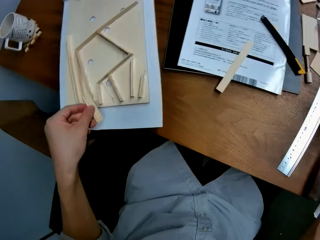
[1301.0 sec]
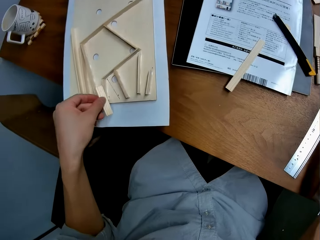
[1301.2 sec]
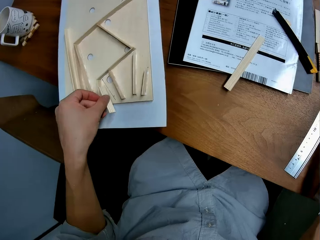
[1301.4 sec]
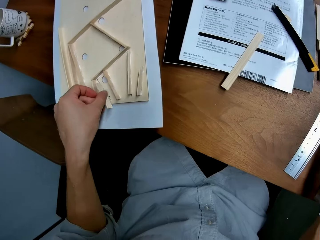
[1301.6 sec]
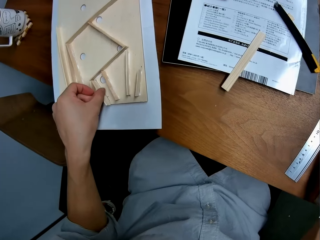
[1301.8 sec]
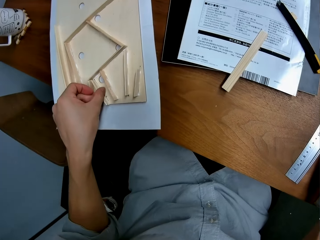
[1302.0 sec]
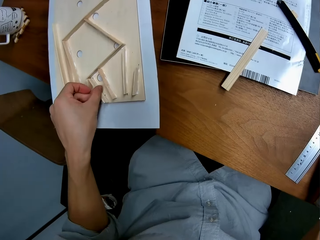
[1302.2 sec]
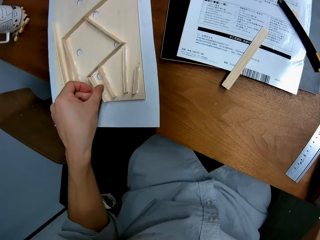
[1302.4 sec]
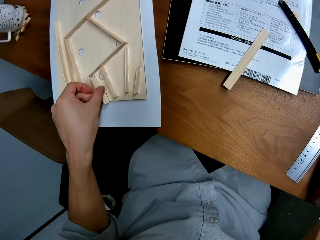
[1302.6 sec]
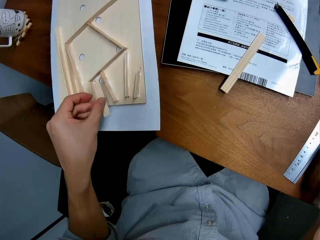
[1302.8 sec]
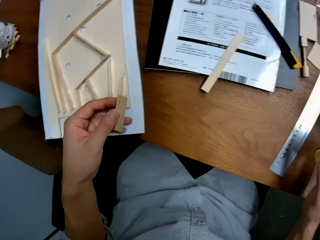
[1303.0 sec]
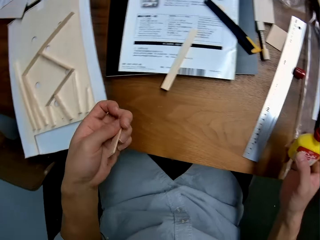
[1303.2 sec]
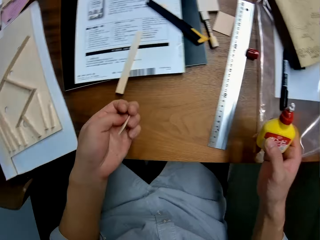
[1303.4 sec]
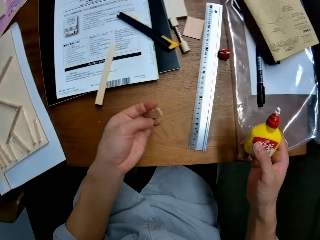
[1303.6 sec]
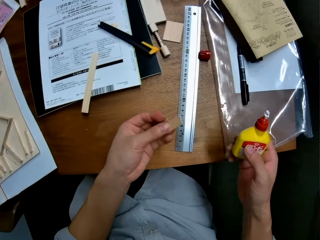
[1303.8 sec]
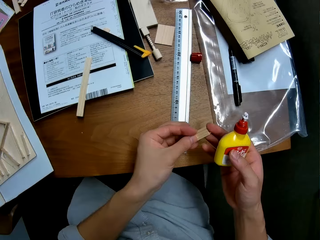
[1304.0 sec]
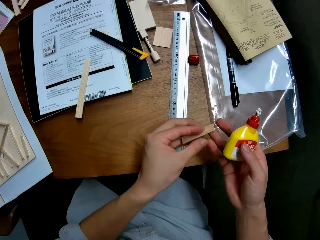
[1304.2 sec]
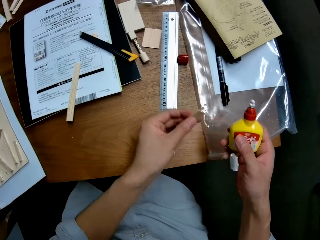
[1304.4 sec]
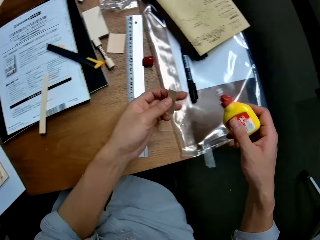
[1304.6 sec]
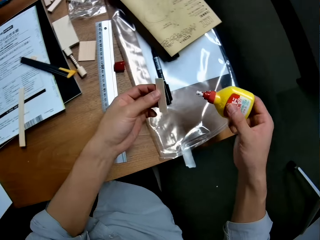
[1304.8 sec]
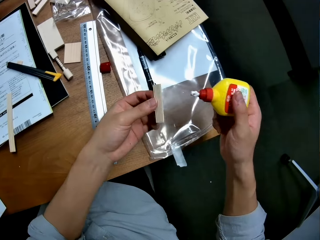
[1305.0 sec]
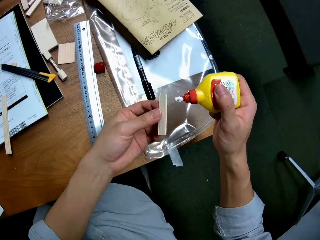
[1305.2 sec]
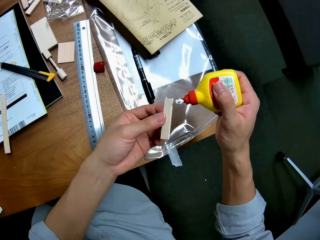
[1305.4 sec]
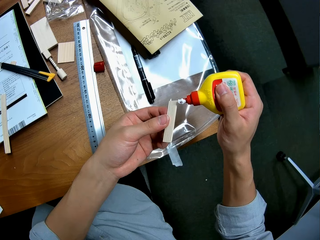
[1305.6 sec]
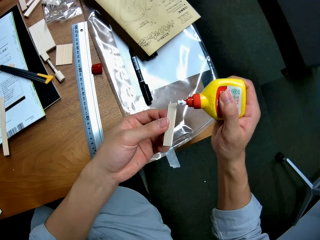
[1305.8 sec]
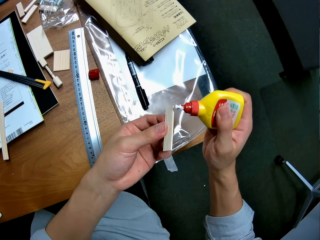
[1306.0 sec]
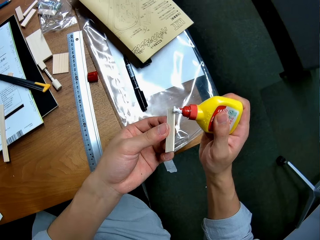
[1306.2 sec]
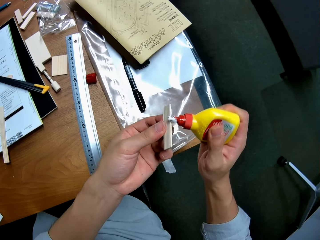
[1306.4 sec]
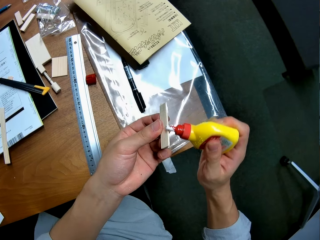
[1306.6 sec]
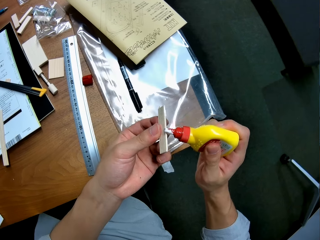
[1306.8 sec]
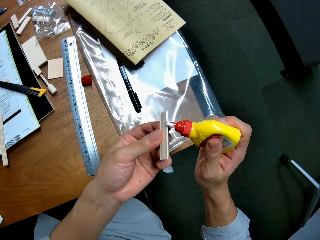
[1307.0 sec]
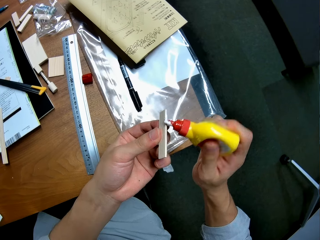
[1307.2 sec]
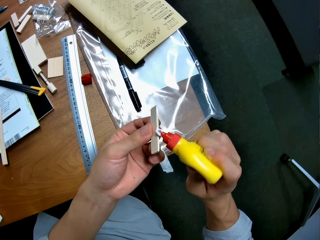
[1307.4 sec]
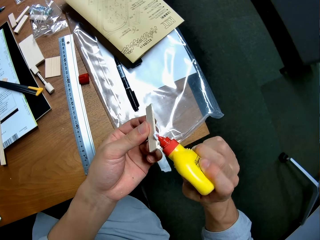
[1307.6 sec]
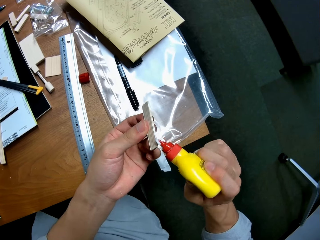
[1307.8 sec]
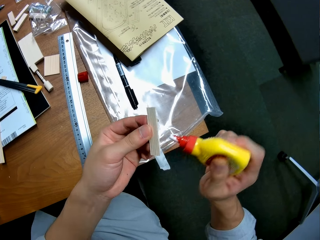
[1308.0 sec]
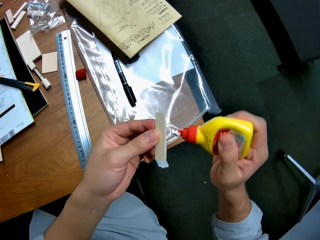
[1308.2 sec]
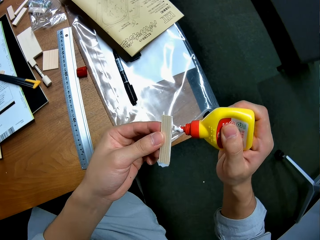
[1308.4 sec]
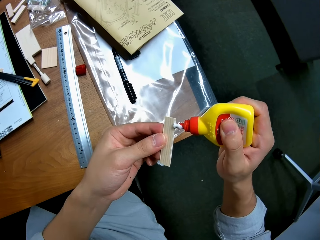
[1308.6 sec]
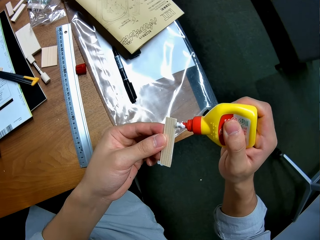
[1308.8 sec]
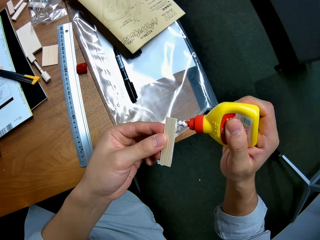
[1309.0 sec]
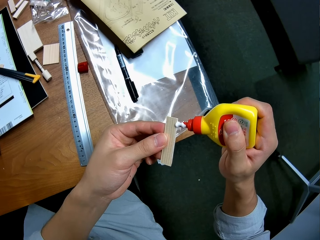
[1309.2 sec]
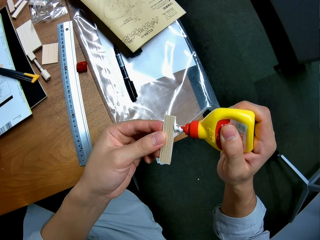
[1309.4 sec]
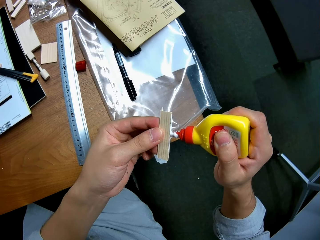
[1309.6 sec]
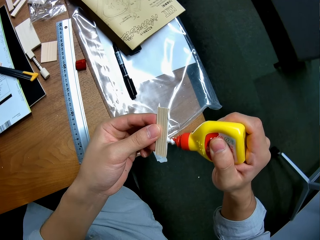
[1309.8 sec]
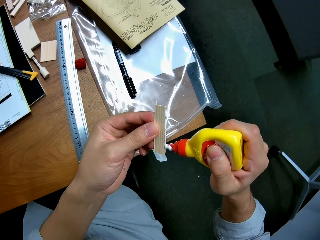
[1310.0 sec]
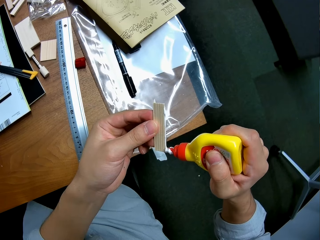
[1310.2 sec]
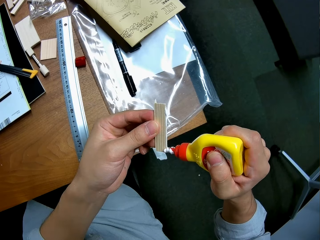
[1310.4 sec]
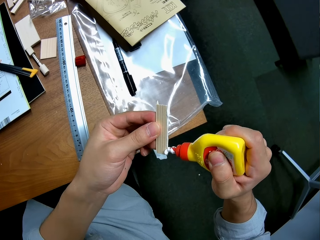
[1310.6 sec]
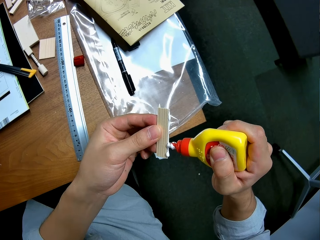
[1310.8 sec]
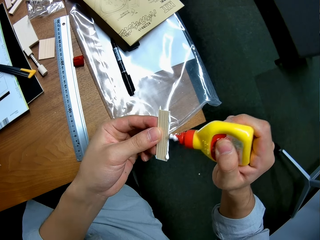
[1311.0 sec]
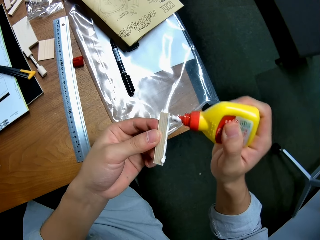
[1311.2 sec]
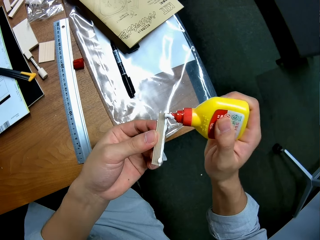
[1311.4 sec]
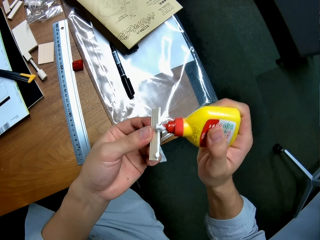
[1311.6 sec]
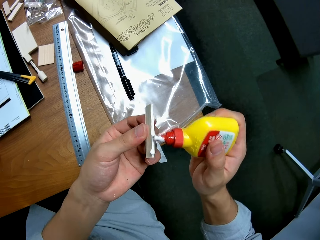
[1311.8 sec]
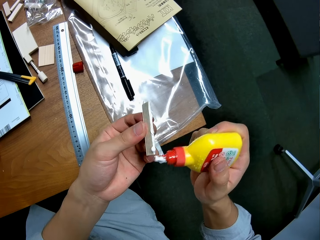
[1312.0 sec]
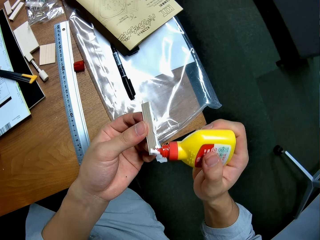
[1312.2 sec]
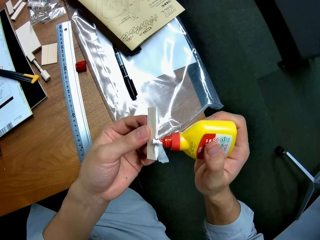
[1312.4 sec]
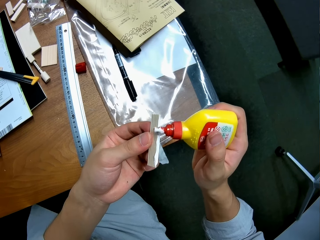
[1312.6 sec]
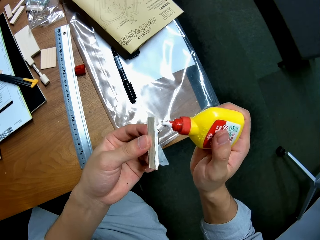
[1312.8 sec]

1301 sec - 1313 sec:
The camera wearer measures the laser wood on the mark on the piece of wood. They put the piece of wood on the wood structure. They apply glue on the laser wood.

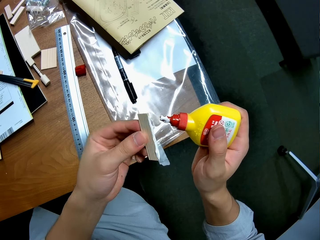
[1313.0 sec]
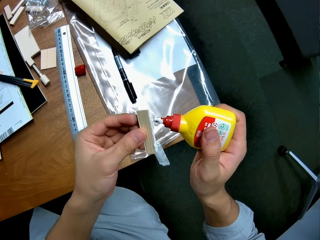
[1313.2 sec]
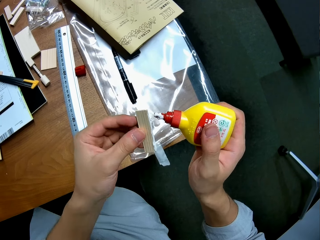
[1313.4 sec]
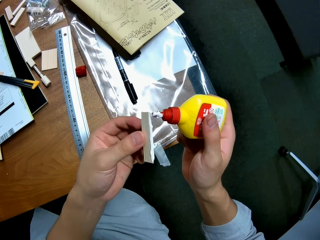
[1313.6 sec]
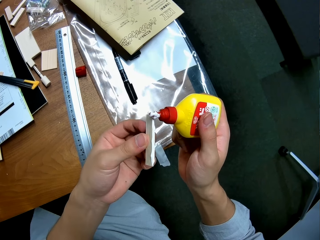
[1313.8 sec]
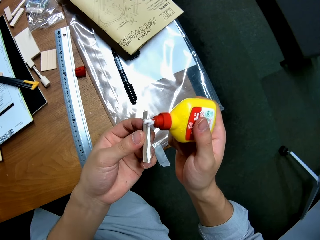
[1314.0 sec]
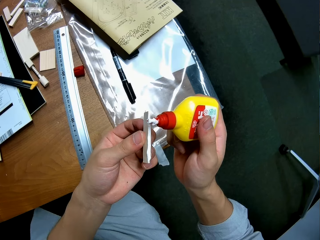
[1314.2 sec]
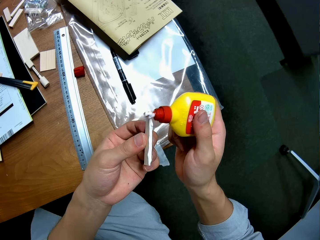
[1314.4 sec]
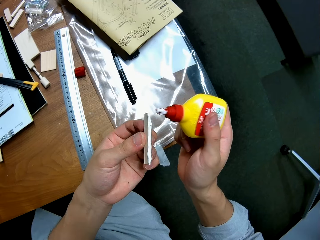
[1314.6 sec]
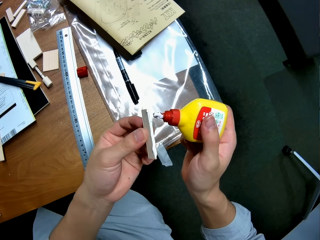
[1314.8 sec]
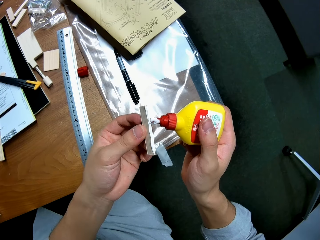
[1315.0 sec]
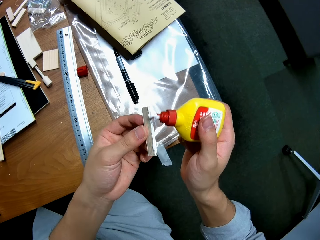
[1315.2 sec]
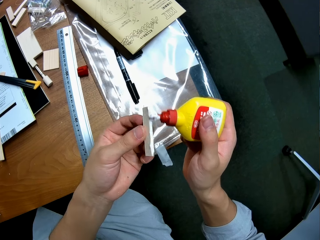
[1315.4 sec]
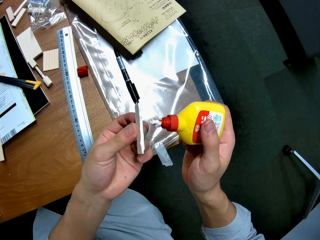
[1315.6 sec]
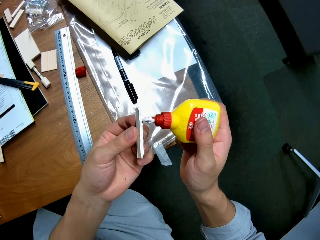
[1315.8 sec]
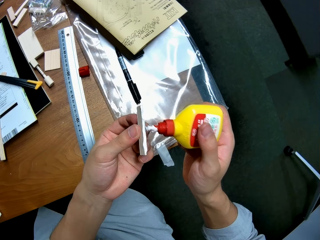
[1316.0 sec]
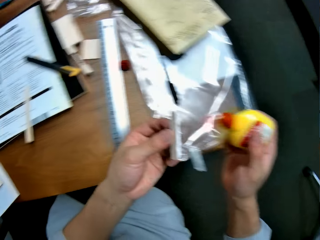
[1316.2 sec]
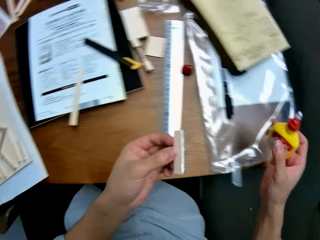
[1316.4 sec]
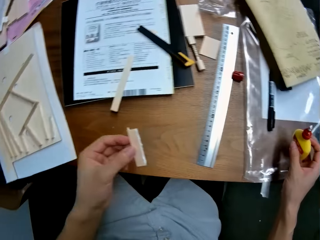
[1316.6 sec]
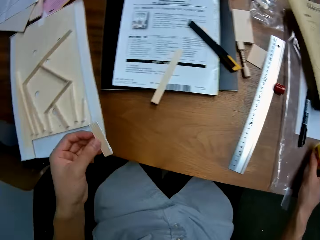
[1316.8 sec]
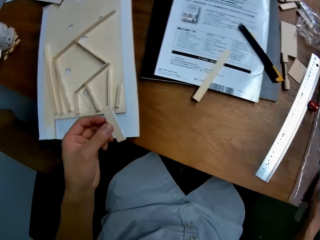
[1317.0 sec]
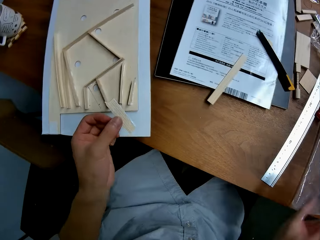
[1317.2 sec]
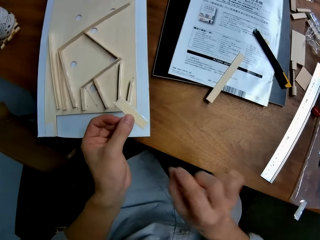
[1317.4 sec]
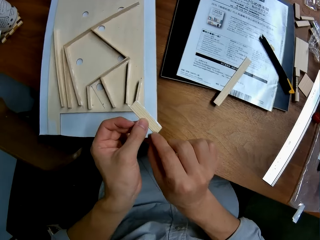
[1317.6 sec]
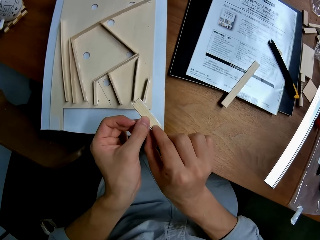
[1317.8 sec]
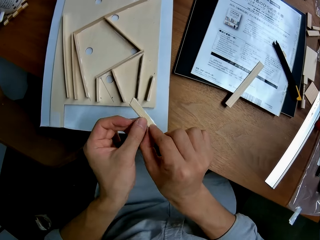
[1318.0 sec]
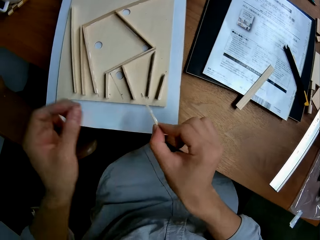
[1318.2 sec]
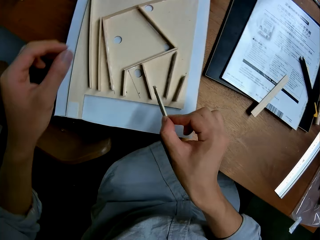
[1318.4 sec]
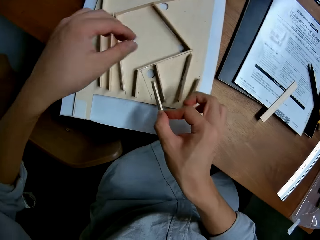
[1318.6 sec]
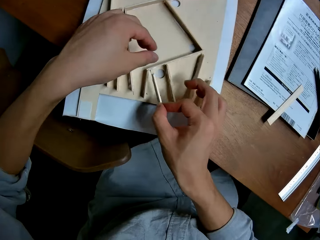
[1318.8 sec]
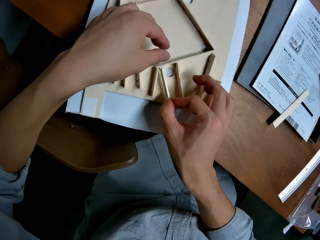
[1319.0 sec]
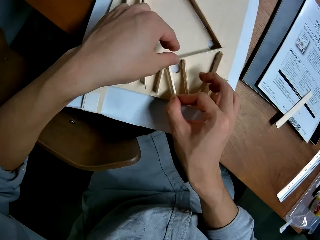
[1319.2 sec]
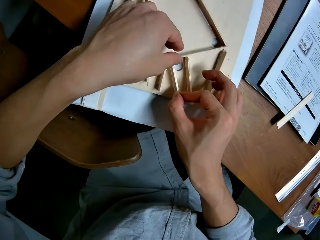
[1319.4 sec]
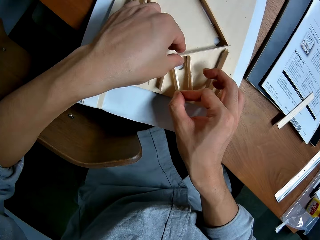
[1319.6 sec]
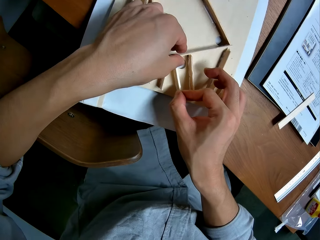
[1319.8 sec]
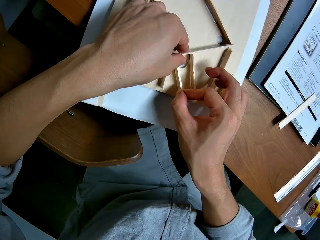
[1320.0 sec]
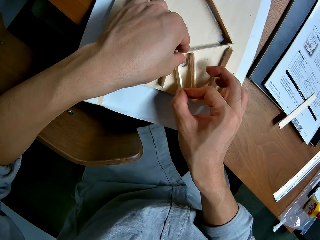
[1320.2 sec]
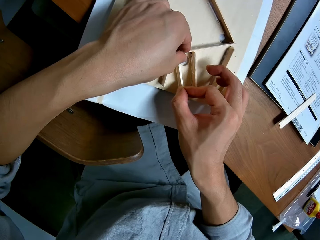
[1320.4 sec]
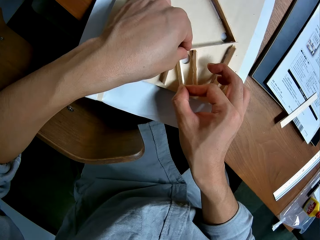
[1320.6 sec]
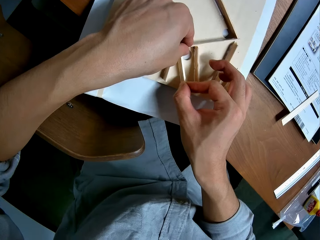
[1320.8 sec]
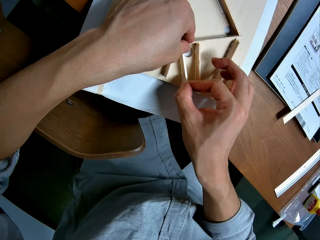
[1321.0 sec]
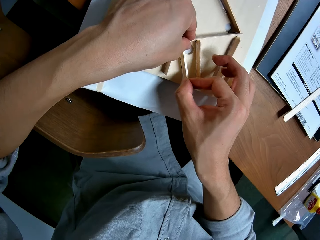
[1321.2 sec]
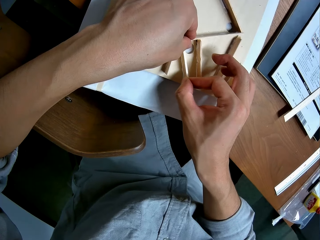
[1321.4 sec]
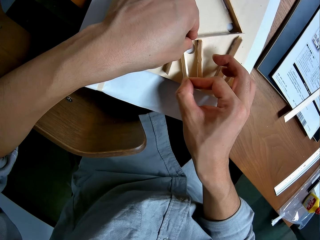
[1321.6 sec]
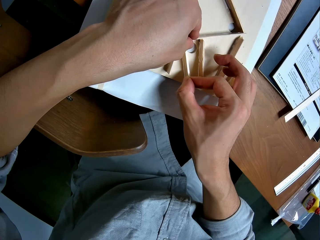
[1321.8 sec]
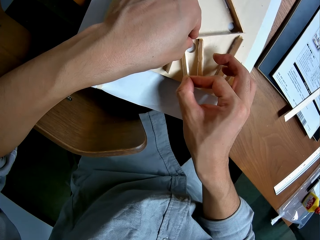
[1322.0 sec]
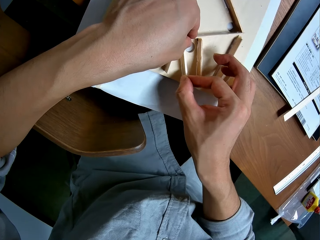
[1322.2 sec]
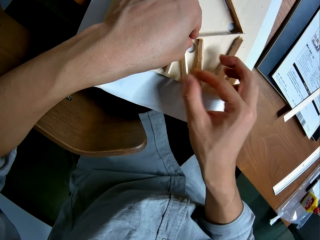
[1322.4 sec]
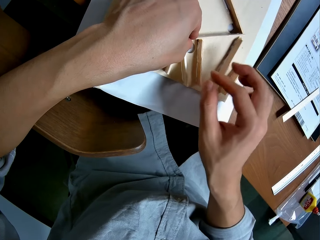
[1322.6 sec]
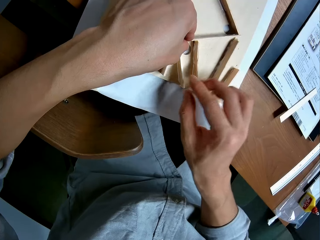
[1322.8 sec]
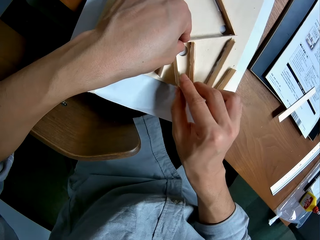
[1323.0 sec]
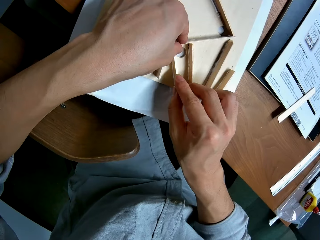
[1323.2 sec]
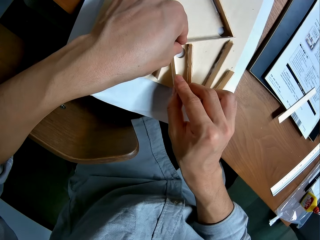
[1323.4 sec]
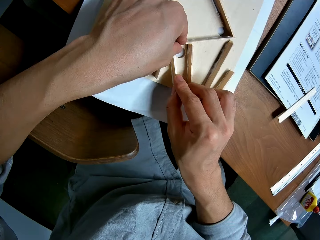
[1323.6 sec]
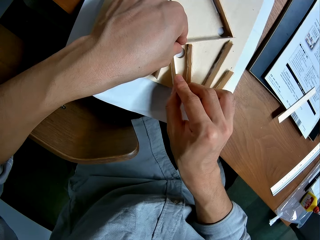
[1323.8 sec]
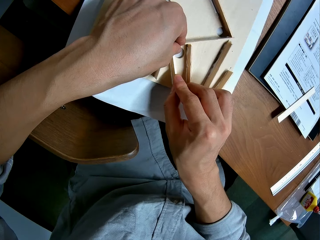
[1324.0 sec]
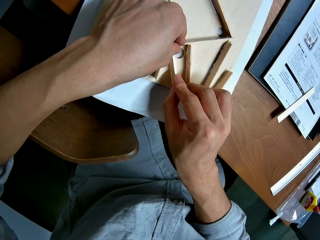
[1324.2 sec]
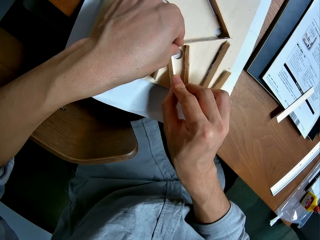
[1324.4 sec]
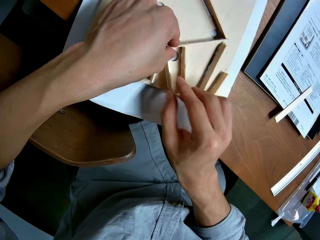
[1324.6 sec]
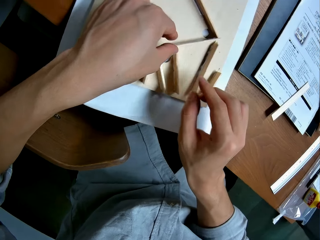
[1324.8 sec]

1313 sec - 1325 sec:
The camera wearer puts back the bottle of glue. She transfers the laser wood to her right hand. She sticks the laser wood on the piece of wood.
